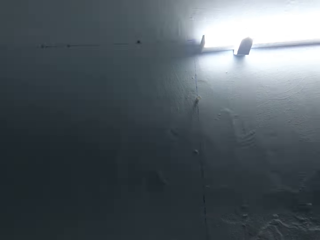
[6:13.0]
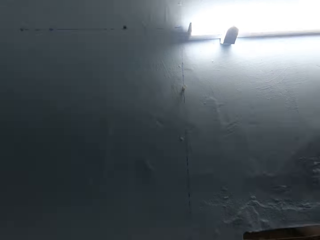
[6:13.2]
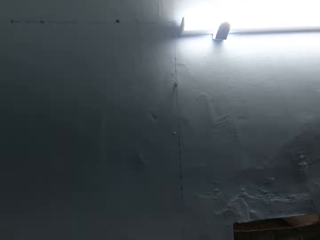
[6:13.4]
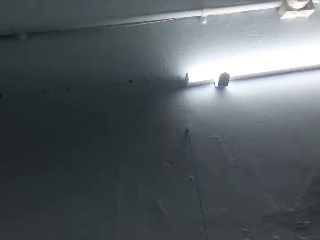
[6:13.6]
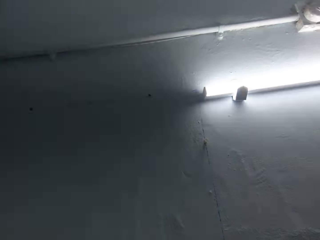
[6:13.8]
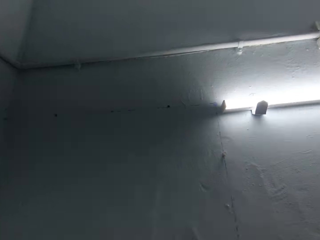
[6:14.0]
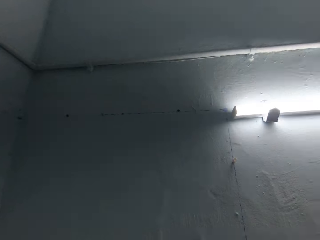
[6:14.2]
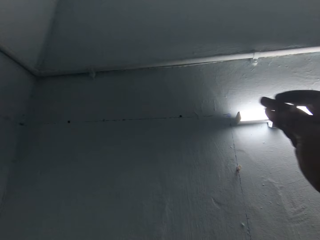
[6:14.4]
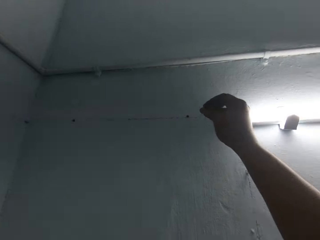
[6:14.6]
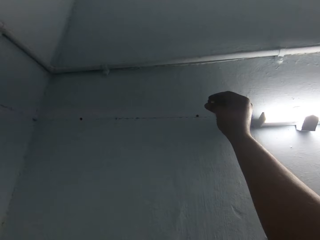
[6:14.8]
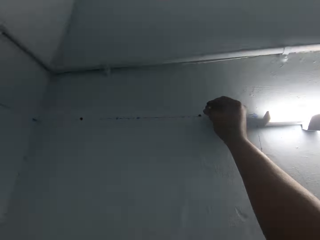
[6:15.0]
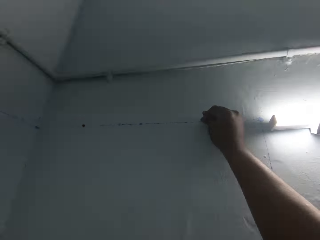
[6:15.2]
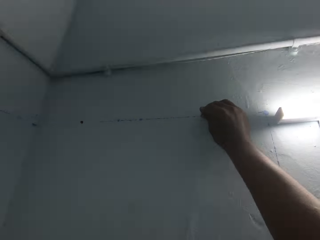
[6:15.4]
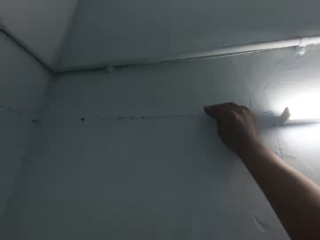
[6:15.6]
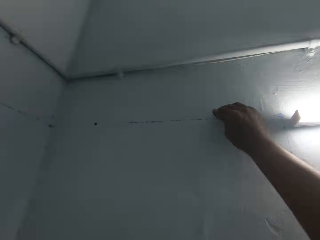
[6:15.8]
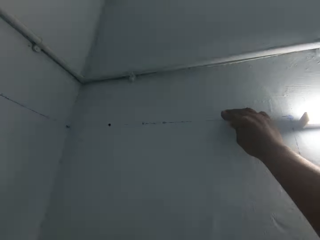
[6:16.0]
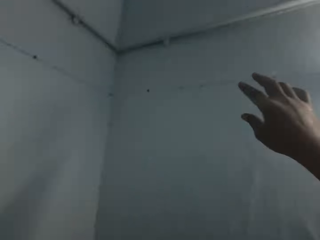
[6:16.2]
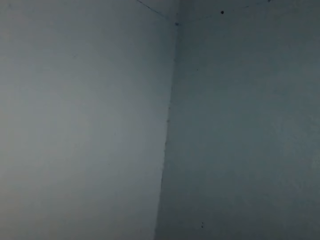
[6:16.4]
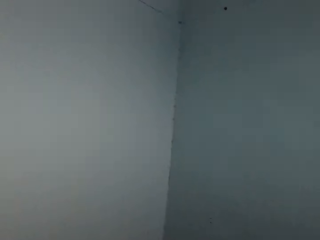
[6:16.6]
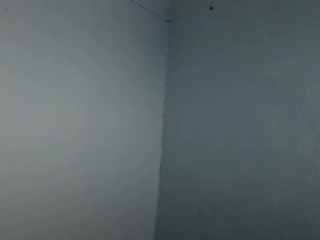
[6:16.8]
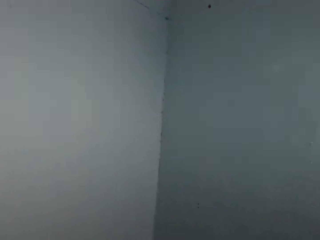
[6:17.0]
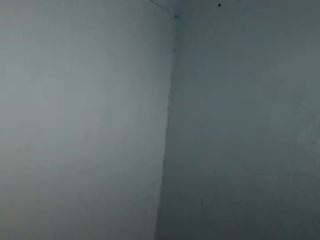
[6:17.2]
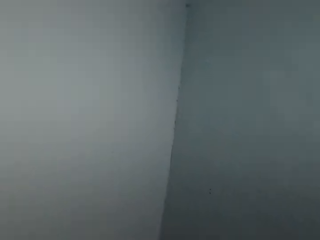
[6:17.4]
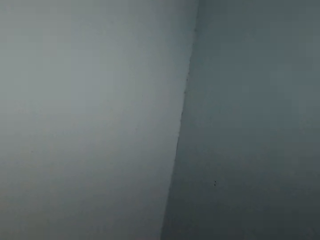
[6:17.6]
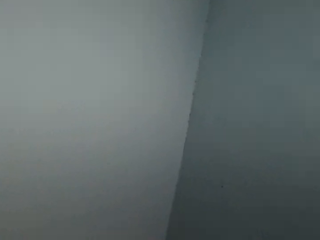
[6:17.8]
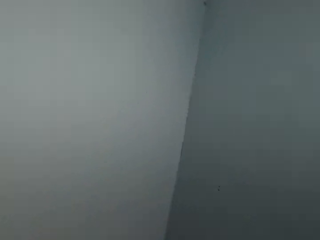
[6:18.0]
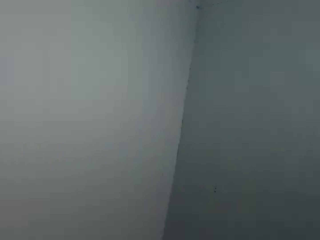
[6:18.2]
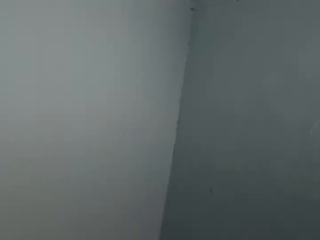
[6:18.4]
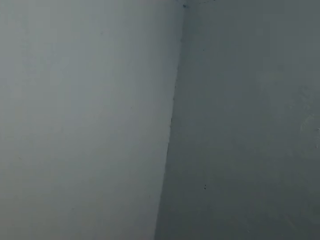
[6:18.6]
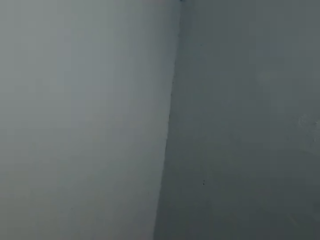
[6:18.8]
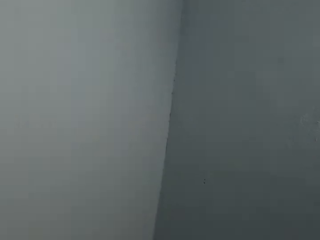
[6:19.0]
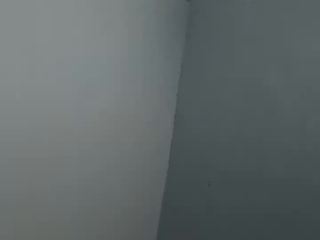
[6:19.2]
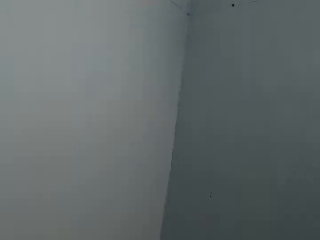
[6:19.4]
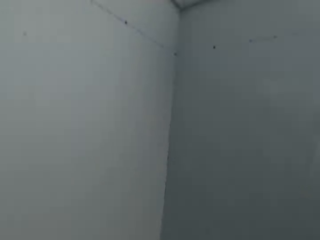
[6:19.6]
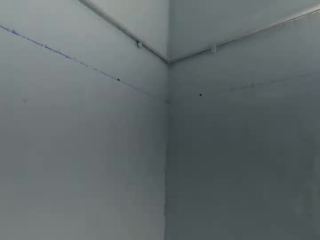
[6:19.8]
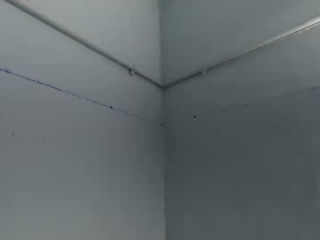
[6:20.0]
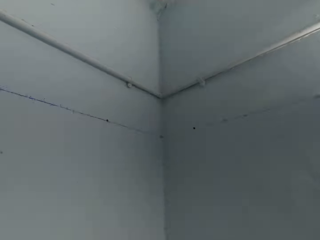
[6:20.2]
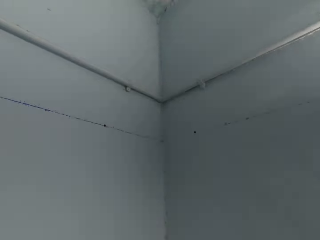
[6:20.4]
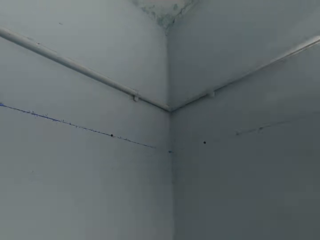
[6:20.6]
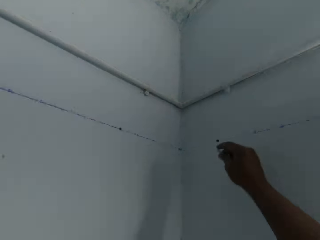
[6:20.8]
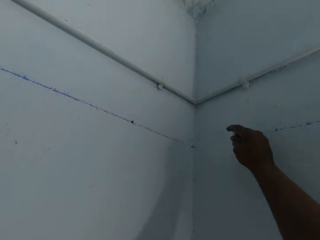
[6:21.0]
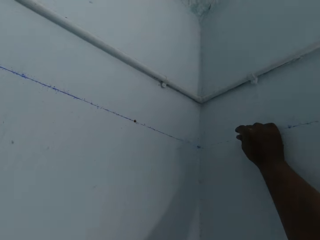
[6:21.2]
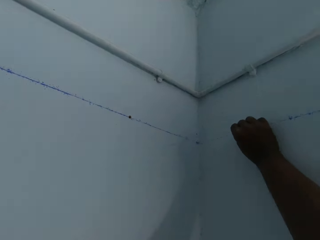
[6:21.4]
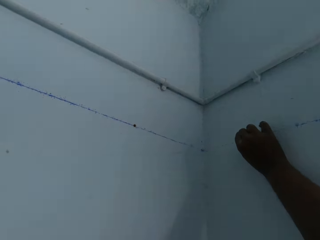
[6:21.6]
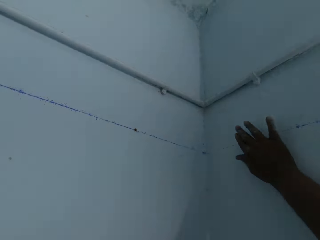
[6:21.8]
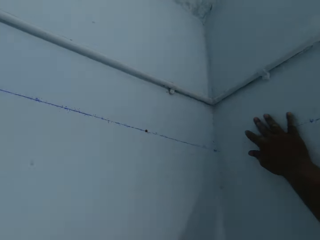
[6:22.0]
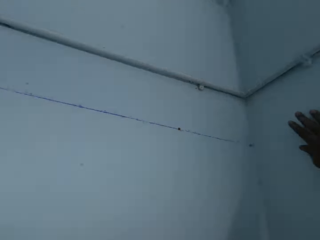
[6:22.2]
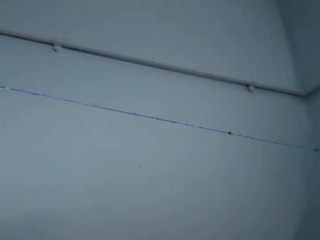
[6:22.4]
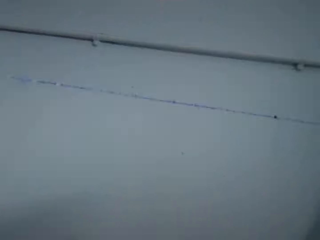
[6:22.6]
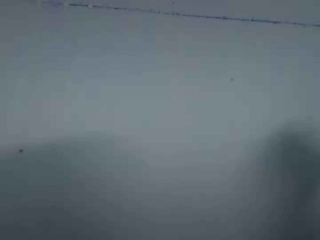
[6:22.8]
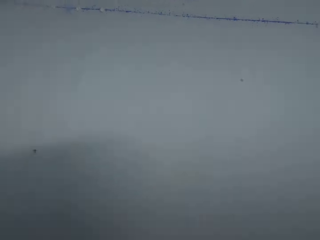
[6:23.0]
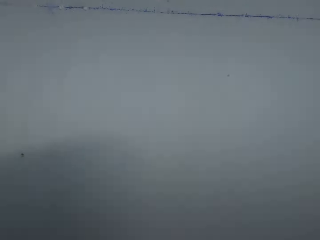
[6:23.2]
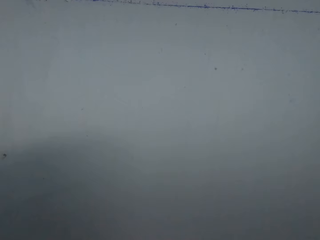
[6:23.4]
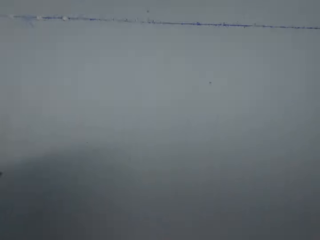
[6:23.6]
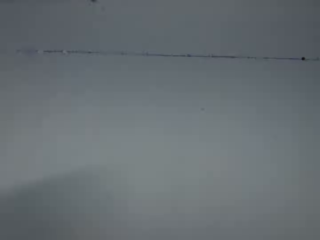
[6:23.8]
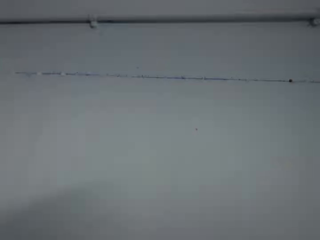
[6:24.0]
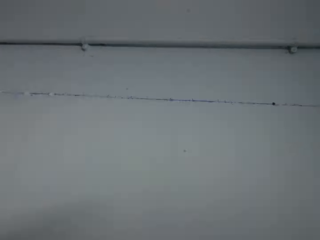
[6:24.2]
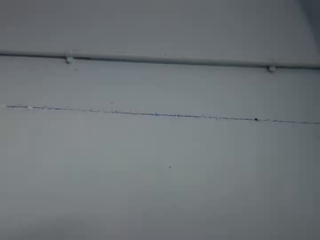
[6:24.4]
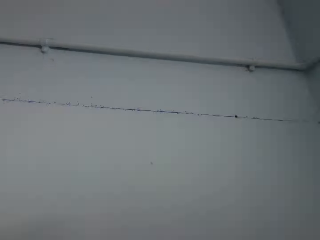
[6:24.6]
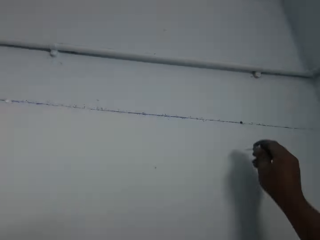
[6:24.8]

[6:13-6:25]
The camera wearer looks around. He fixes cable clips. He pushes a push pin into the wall with his right hand. He looks around. He fixes the cable clips. He pushes the push pin into the wall with his right hand. He looks around.

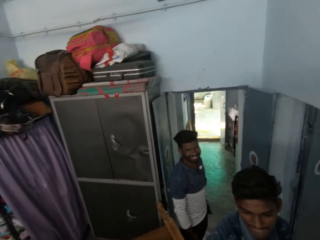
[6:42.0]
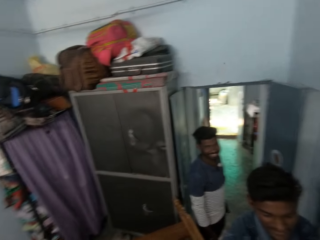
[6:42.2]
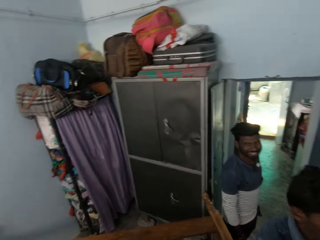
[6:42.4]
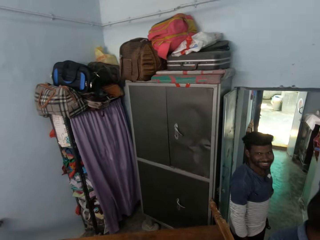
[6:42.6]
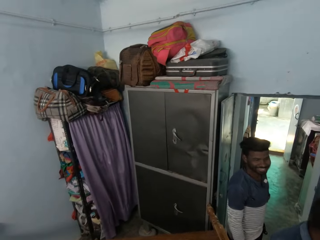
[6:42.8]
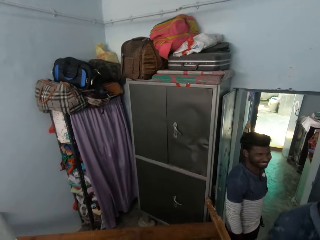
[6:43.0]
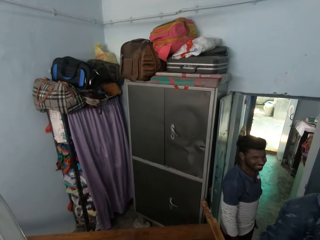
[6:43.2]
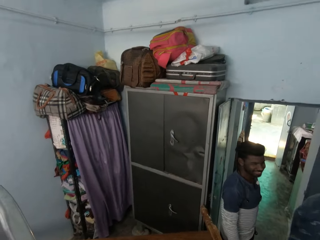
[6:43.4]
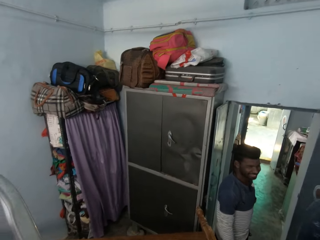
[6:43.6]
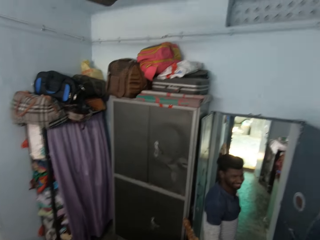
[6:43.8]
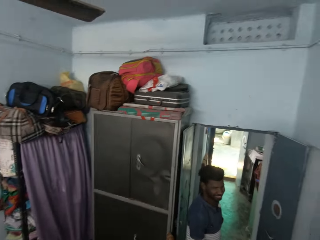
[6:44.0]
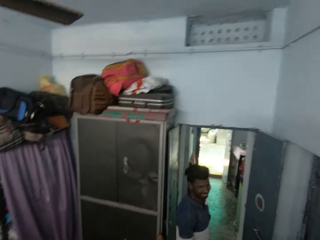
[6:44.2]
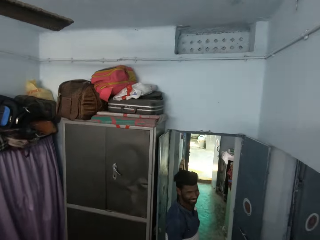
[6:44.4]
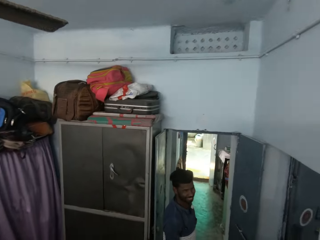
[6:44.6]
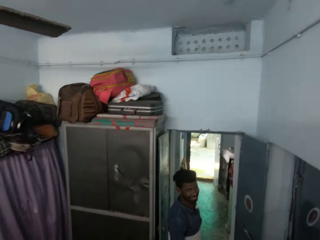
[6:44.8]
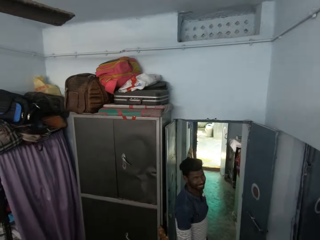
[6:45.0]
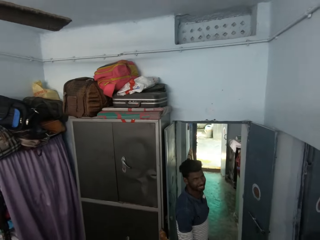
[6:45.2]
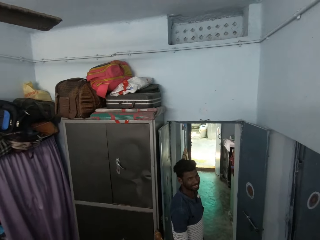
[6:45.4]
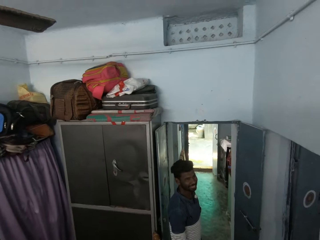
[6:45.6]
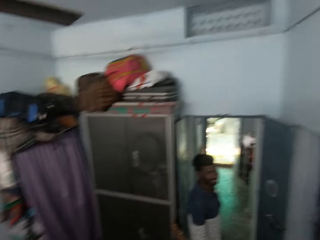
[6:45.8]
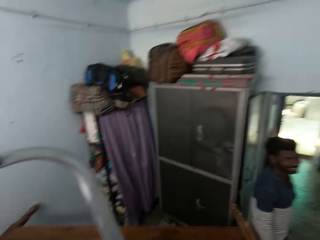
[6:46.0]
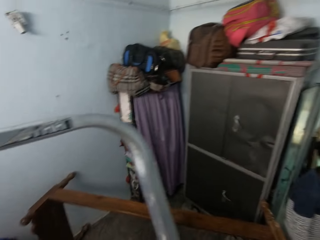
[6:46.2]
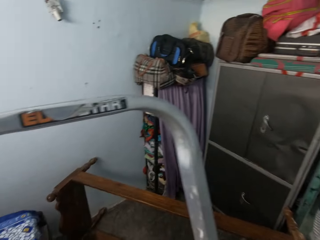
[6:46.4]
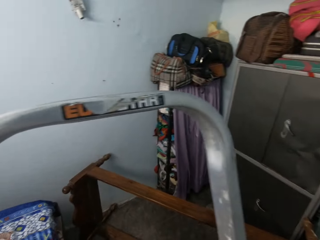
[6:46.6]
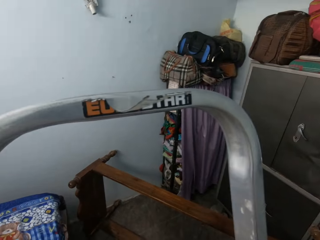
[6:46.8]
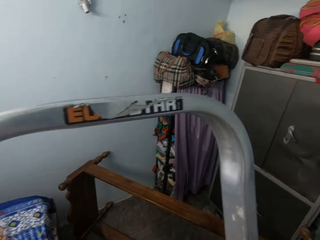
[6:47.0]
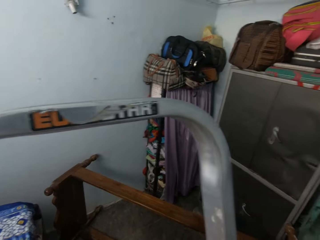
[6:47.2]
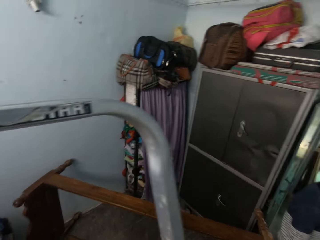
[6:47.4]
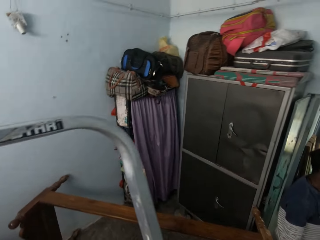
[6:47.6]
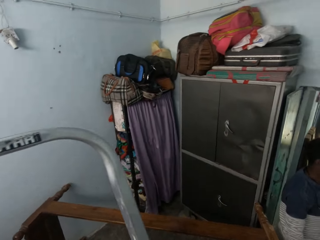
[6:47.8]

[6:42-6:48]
The camera wearer looks around.

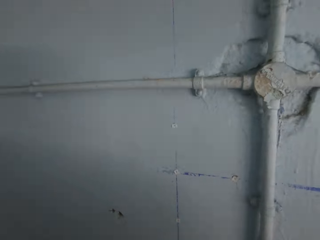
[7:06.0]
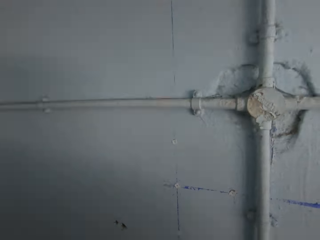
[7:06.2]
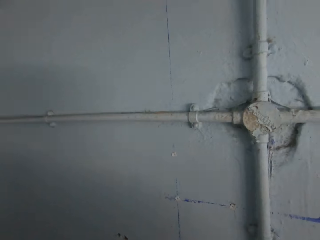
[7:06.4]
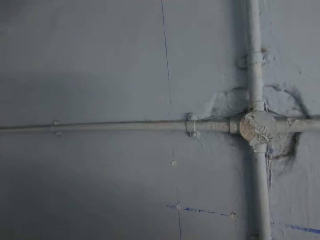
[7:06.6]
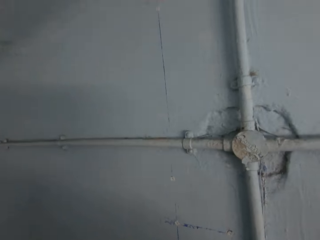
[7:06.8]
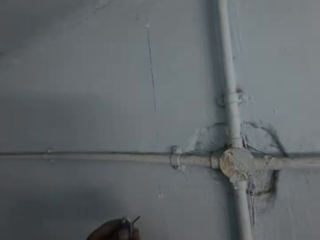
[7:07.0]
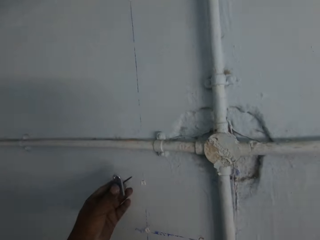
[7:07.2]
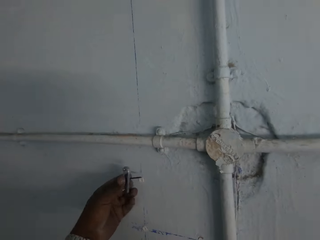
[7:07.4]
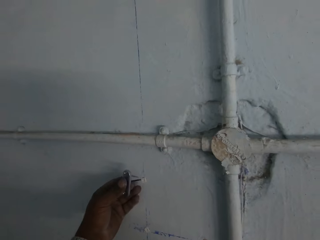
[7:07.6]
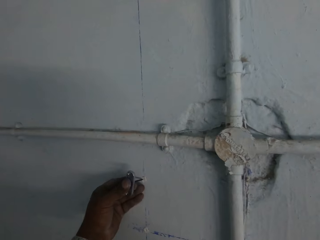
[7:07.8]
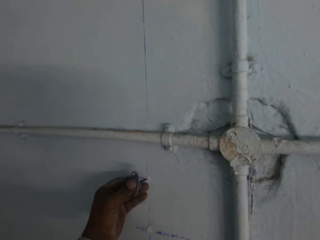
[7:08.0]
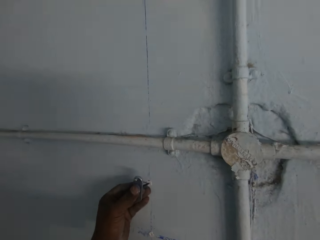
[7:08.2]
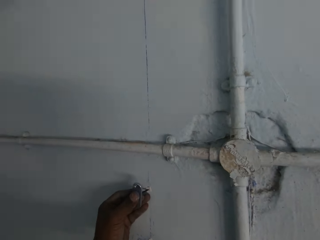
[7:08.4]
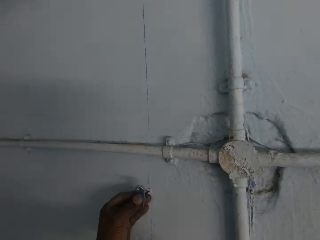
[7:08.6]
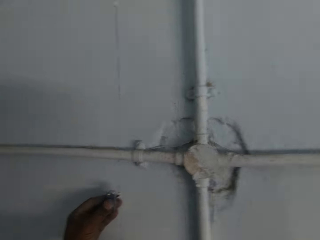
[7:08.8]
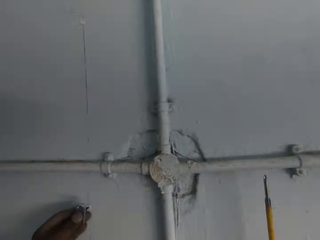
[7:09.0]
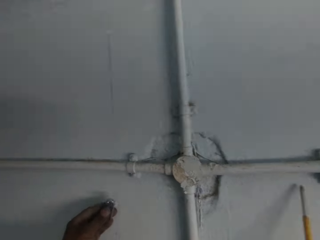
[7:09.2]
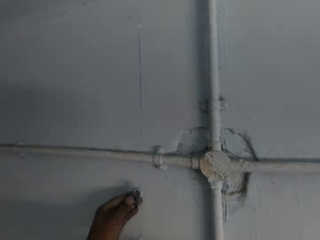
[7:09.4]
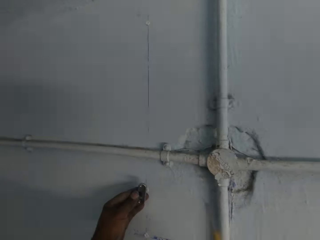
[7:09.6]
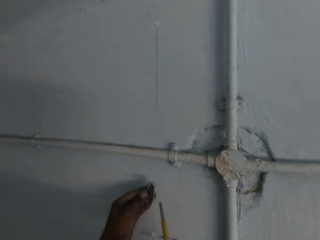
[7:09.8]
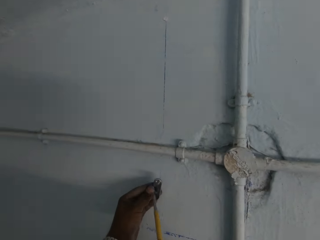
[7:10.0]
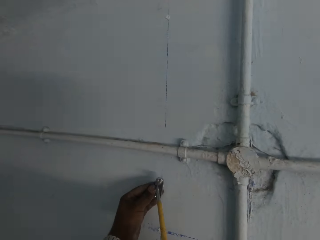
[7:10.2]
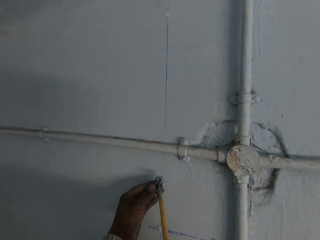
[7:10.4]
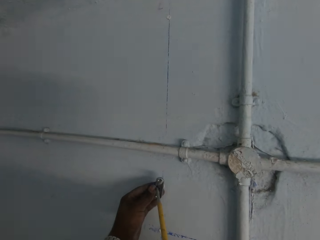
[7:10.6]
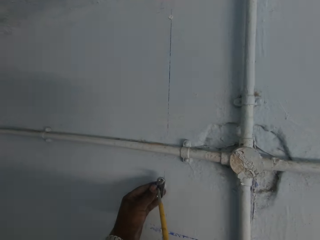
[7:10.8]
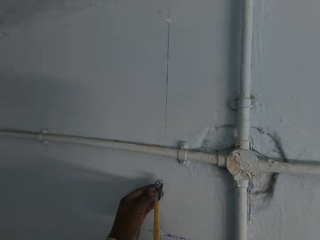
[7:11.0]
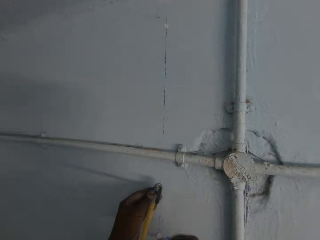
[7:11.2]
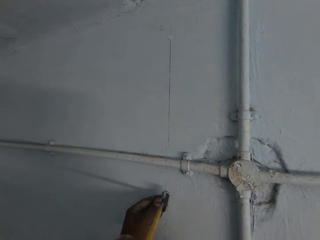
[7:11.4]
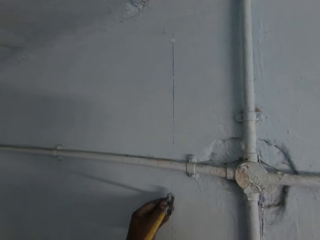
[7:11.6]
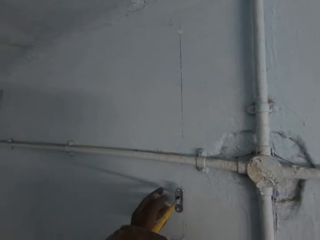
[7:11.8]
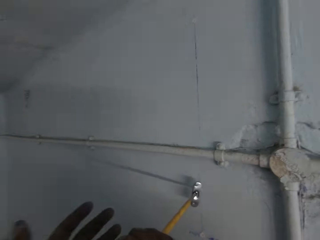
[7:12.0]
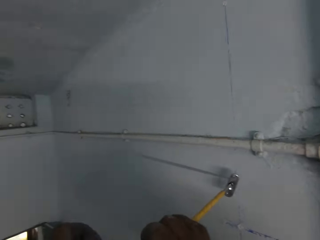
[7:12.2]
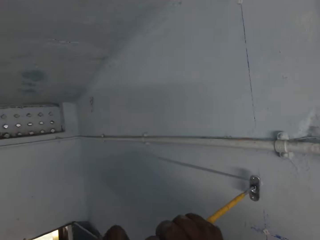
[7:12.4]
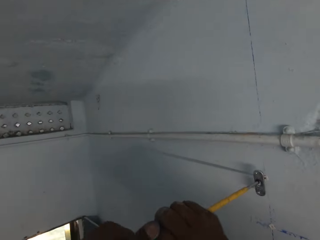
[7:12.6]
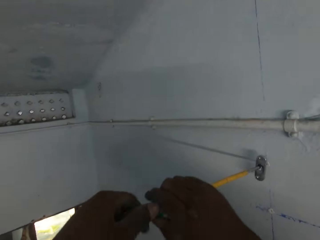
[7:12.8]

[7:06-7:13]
The camera wearer attaches a metal on the wall with his left hand. He holds a screwdriver. He screws the metal to the wall with the screwdriver in his hands.
